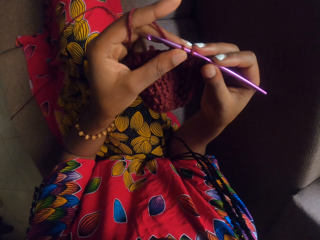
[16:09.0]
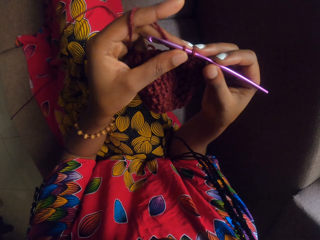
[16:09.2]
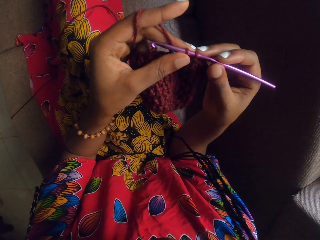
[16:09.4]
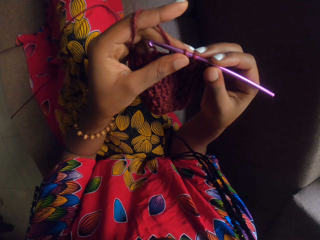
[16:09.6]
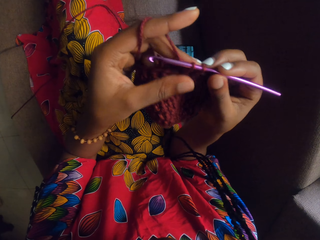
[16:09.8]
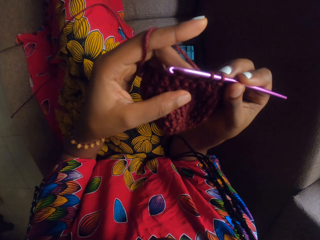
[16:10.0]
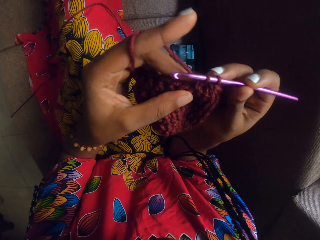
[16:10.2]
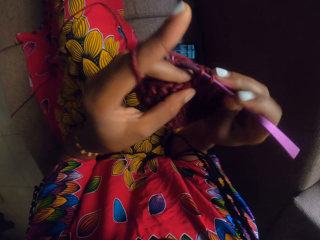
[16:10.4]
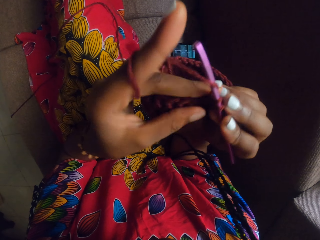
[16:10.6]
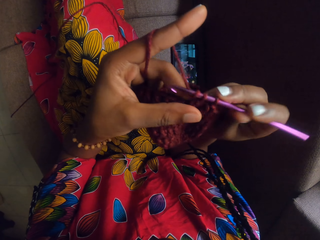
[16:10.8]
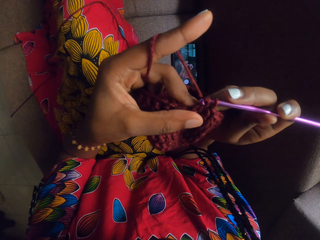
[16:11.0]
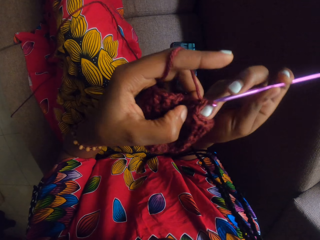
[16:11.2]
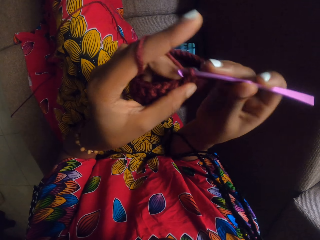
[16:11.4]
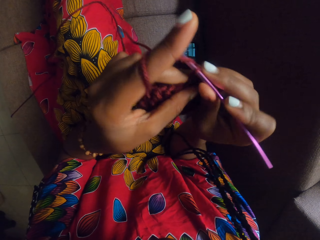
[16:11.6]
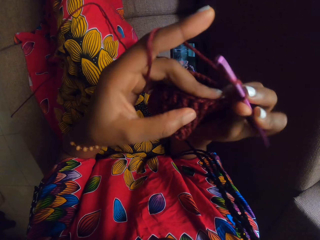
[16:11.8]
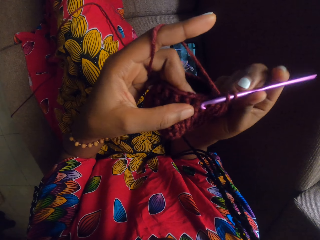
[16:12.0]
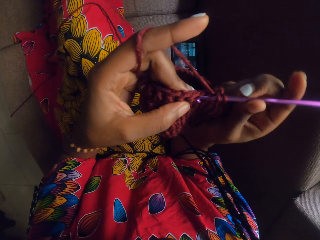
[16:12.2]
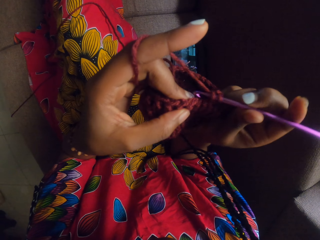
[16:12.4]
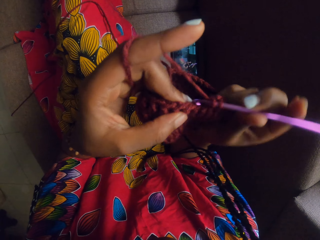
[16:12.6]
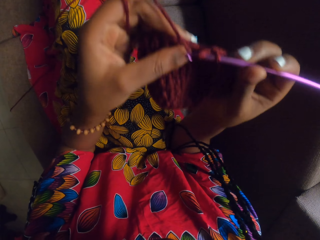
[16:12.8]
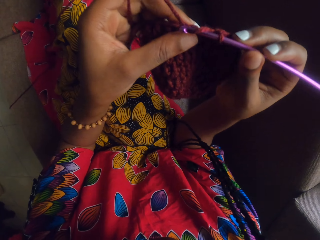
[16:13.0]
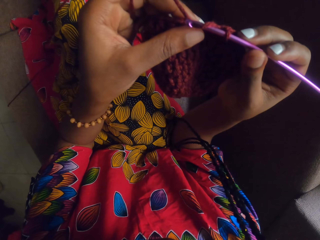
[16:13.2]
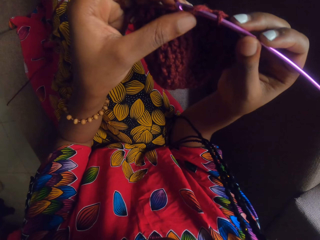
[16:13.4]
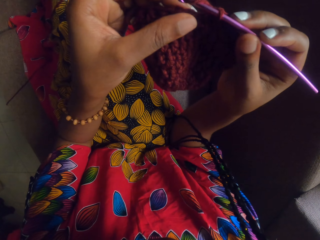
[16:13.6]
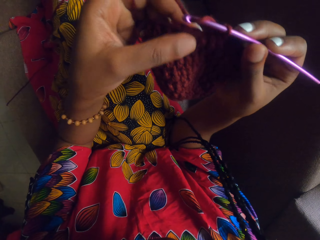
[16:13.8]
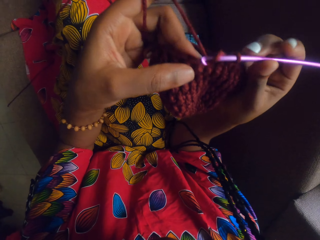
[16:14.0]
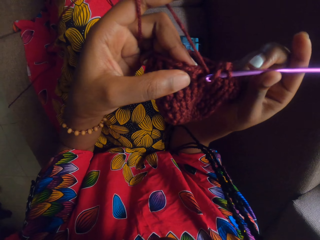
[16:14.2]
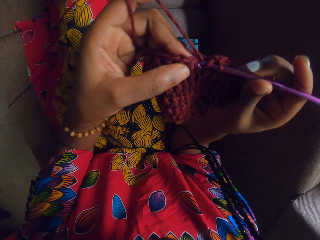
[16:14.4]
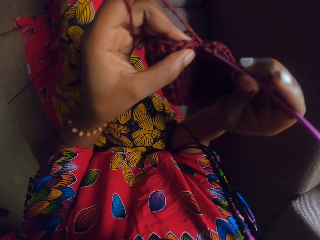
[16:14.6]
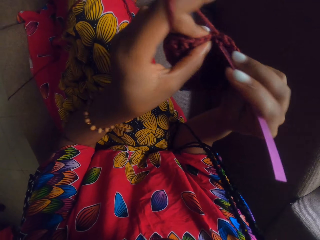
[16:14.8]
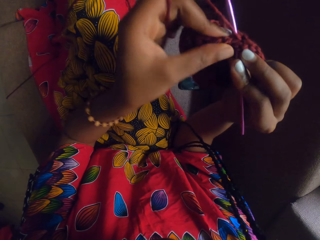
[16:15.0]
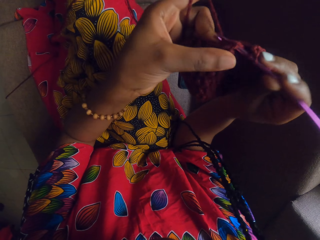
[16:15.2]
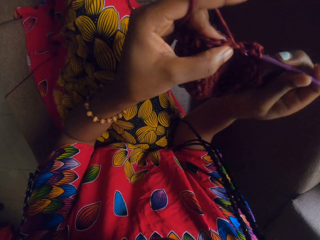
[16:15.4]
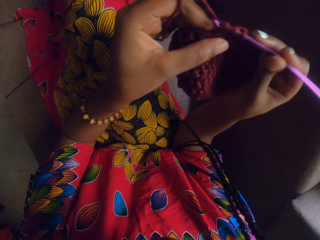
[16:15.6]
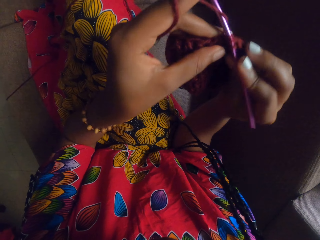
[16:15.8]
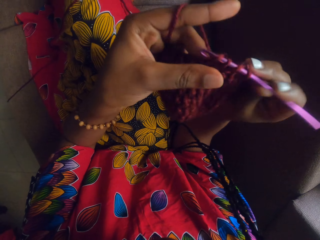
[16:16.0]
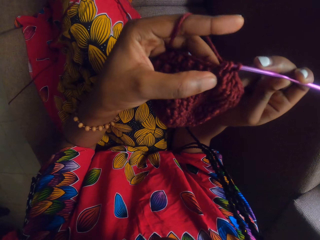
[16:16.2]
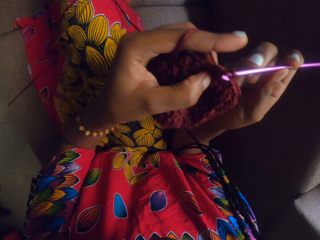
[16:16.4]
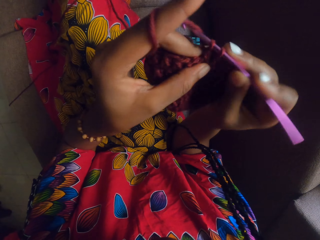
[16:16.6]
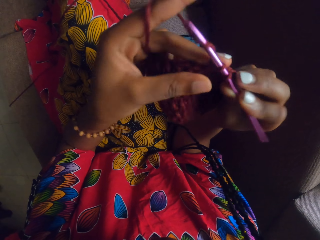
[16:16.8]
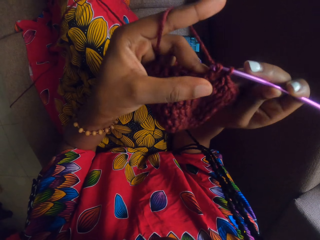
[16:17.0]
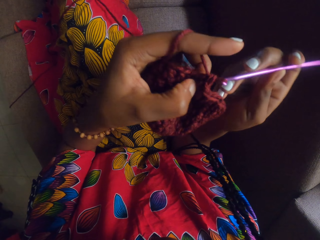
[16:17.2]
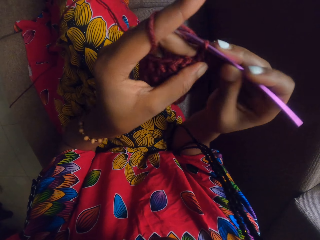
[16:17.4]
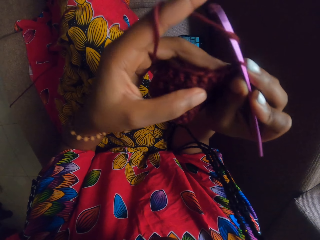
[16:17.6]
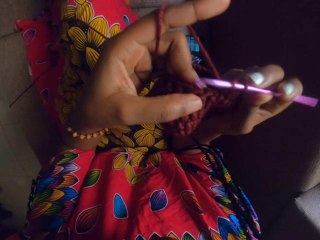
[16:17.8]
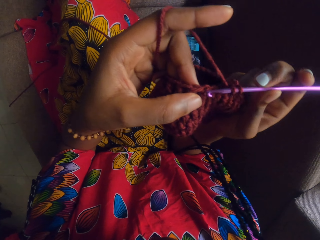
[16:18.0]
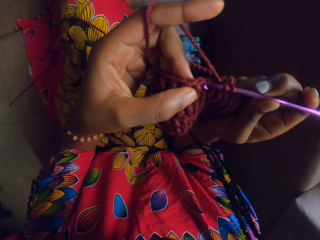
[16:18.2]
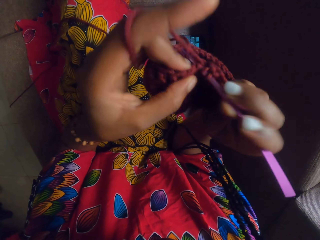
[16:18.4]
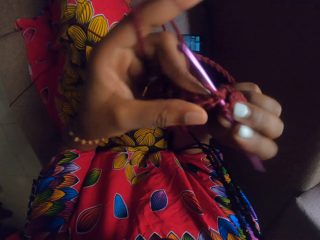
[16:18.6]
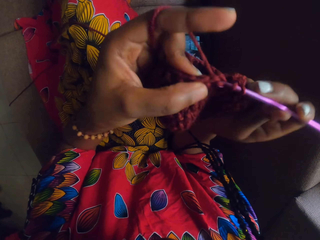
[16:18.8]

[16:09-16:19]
The camera wearer looks at the crochet. They knit the yarn with the crochet. They look at the crochet. They knit the yarn with the crochet.

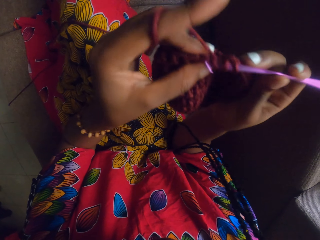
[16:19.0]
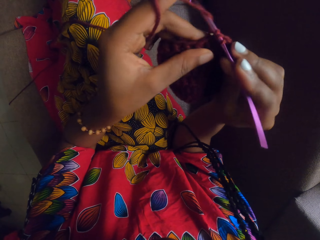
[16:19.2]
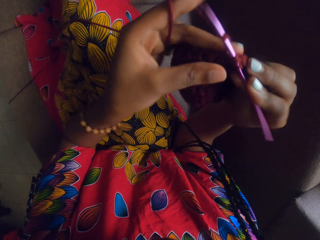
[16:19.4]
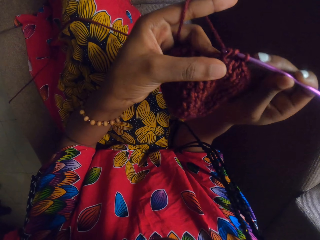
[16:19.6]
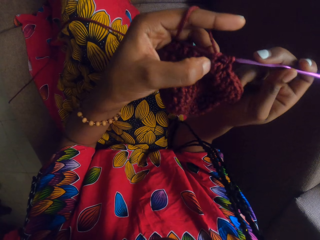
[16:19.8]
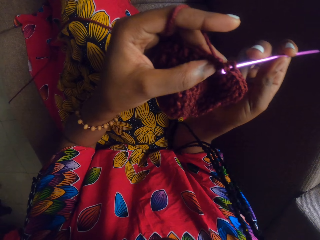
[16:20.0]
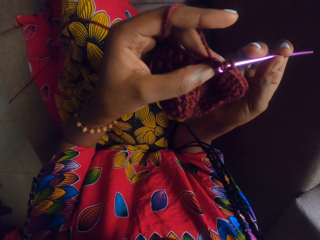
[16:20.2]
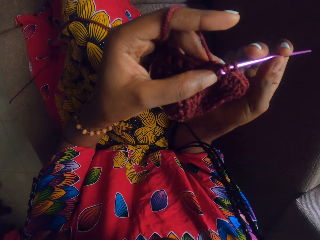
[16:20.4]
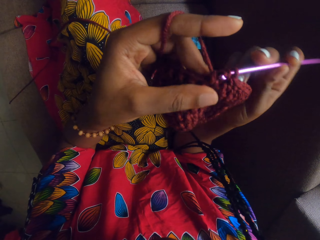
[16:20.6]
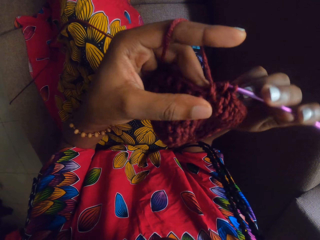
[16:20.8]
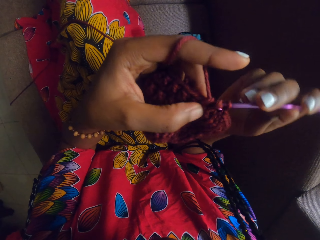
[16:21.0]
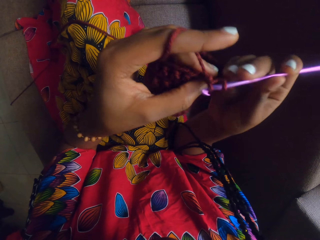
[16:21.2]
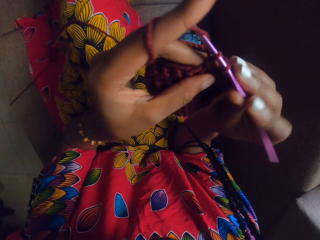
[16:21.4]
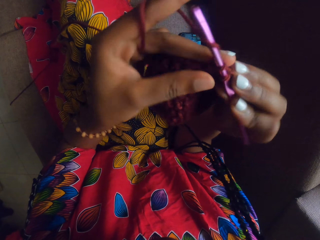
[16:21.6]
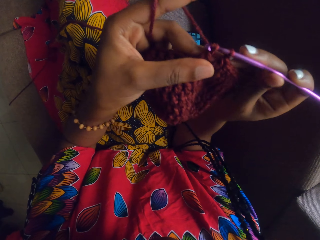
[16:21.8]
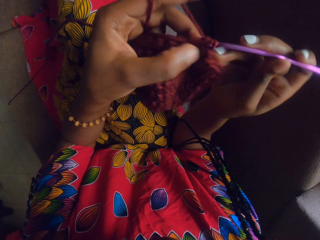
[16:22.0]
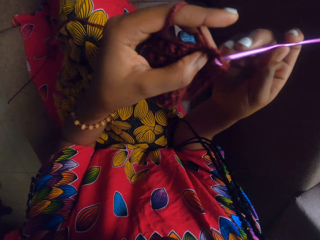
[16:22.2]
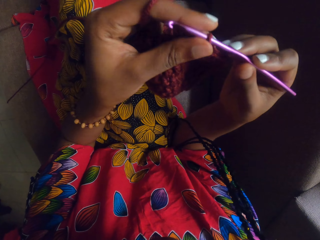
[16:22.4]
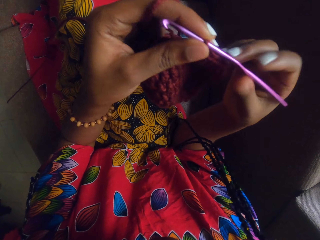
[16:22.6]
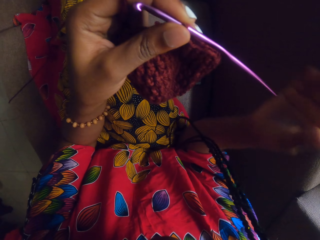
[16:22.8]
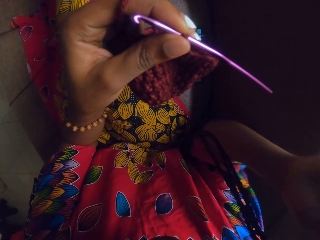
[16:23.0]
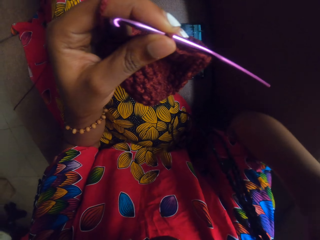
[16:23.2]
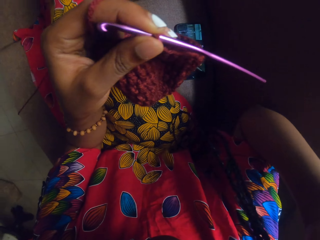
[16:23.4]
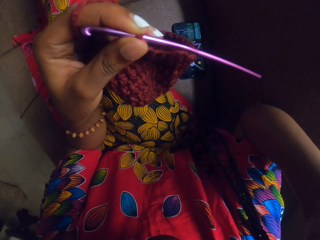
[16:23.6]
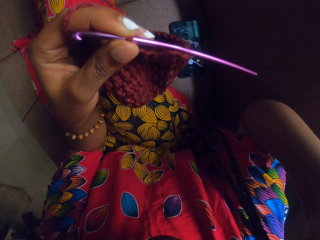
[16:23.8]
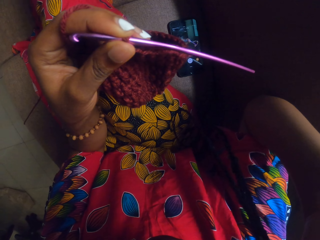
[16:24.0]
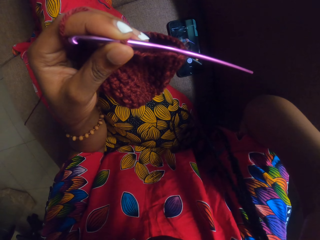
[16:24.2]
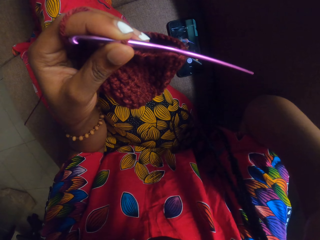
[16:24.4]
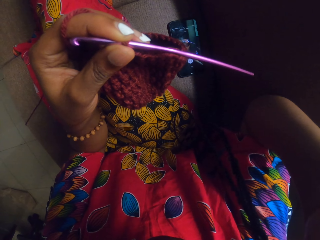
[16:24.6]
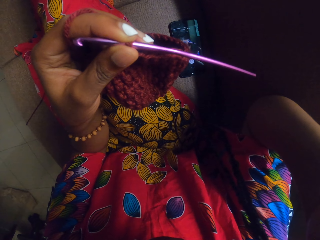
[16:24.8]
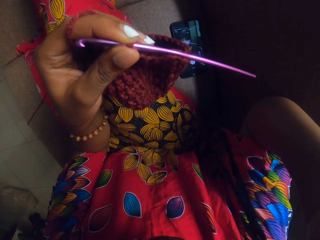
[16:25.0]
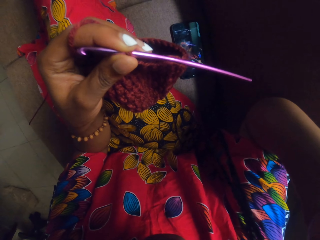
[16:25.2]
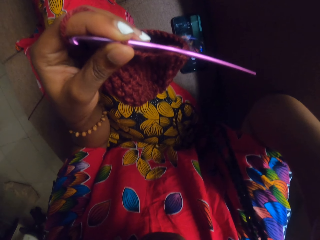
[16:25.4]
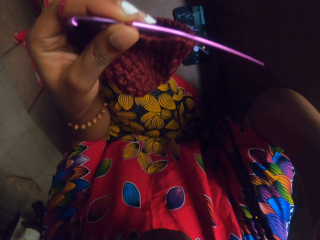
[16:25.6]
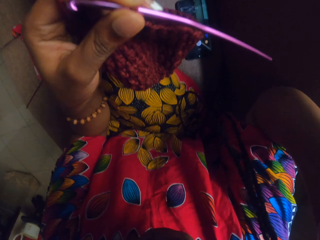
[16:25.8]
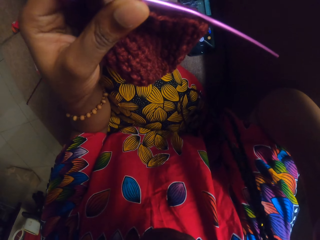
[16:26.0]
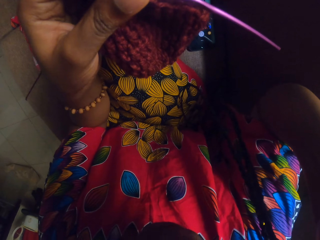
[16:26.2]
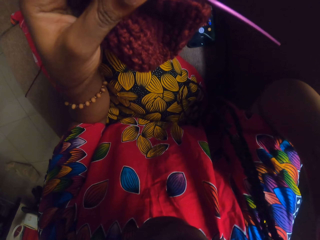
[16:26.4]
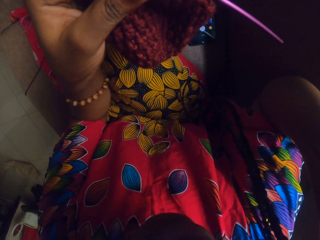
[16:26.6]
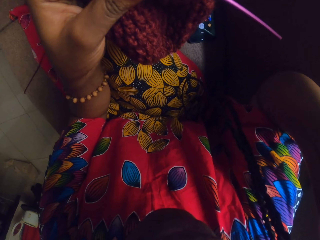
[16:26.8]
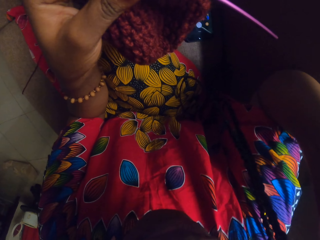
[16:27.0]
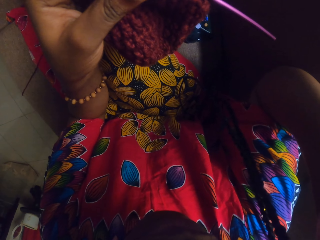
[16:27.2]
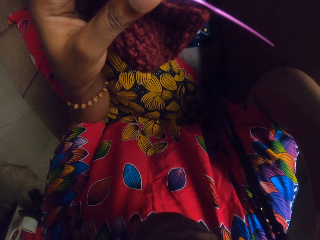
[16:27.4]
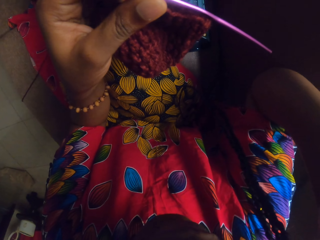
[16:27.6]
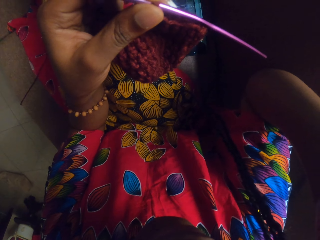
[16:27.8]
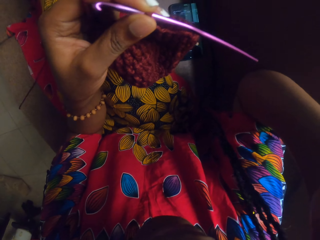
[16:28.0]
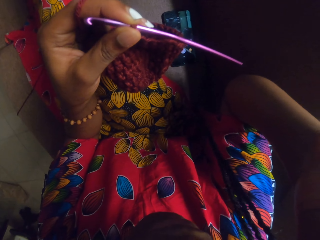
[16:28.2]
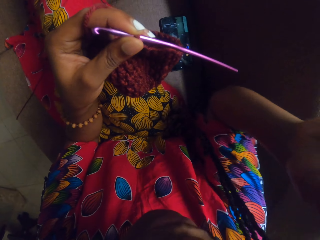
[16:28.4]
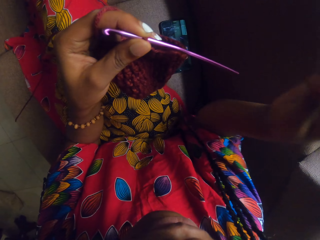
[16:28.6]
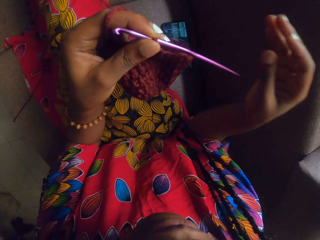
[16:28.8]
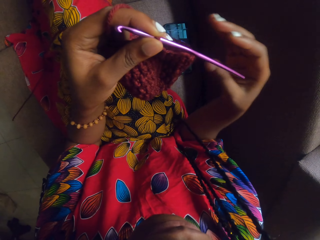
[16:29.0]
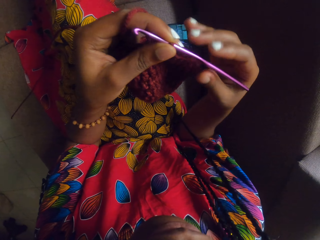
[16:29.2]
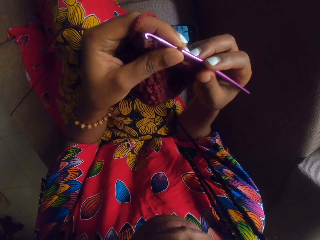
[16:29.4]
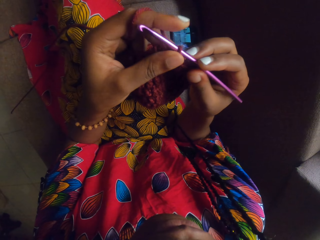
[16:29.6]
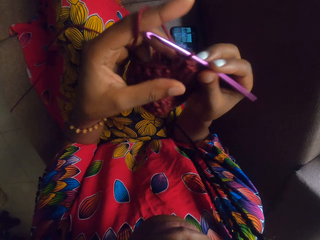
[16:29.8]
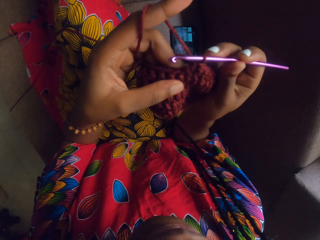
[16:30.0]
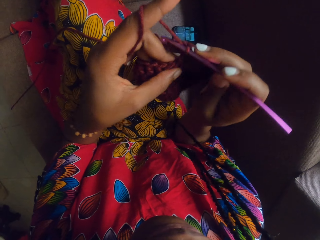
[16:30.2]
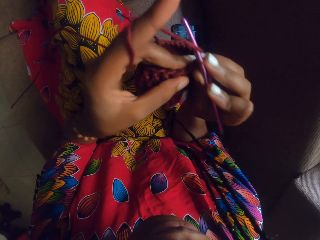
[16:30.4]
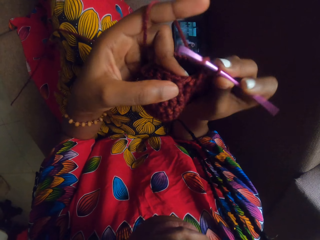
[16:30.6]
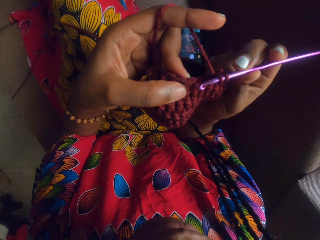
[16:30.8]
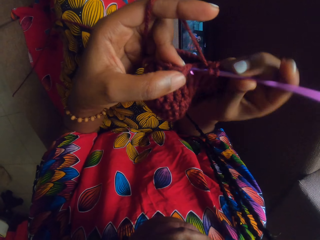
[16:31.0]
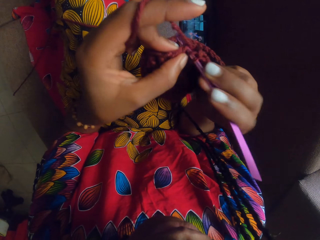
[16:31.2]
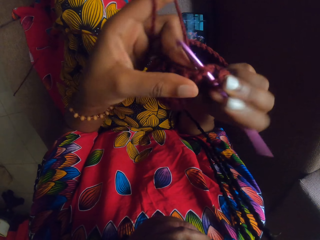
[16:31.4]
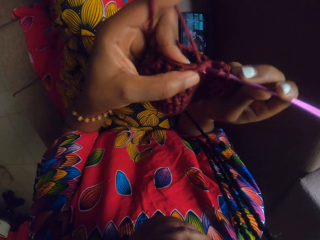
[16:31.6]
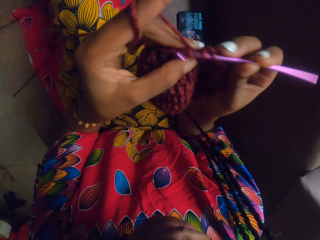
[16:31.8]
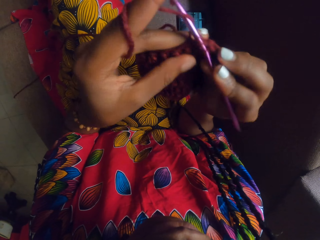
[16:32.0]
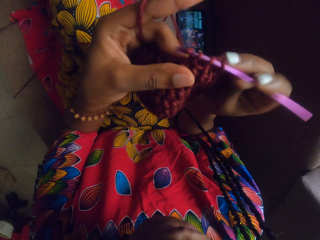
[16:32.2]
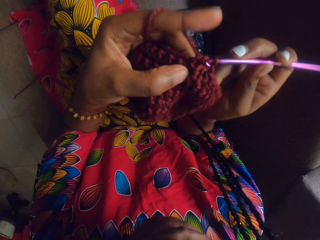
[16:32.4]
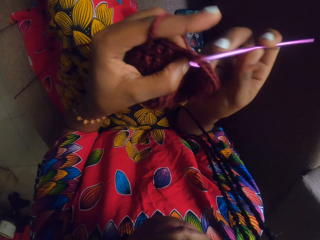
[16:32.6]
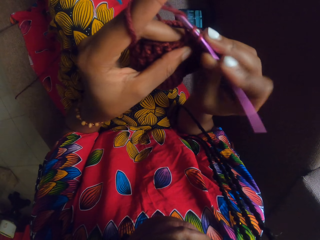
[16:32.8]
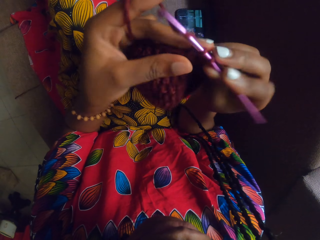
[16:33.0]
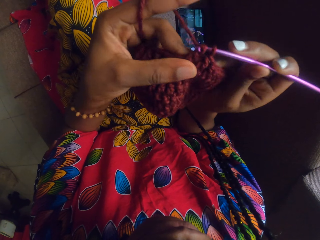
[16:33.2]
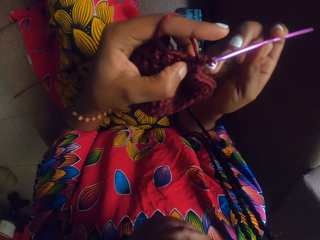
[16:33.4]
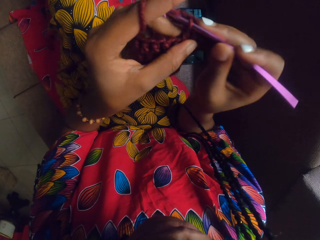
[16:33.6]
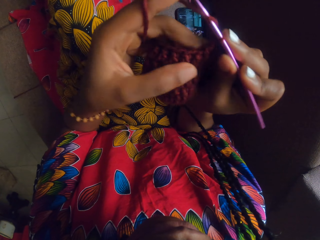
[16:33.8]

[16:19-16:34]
The camera wearer looks at the yarn. She knits the yarn with a crochet. She touches her face with her right hand. She crochets the knitted material from the yarn with the crochet hook in her right hand.
